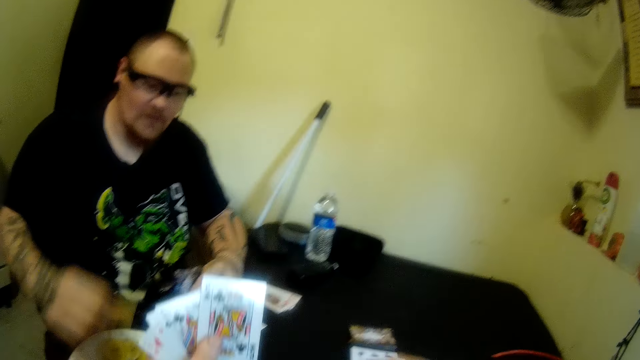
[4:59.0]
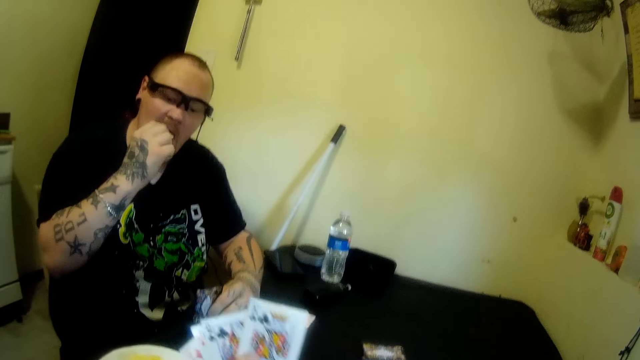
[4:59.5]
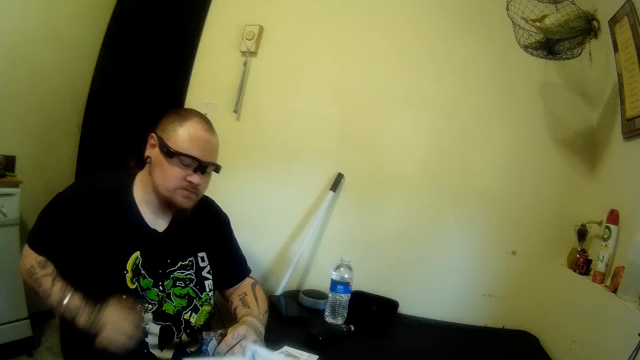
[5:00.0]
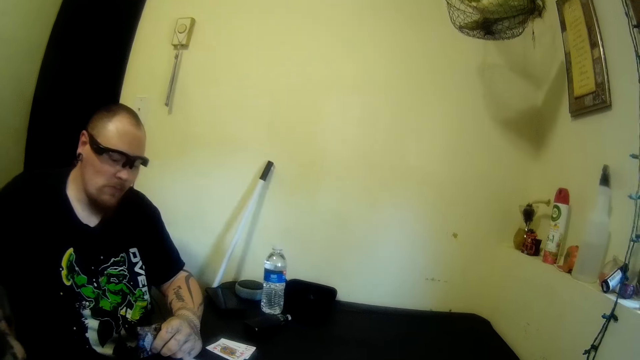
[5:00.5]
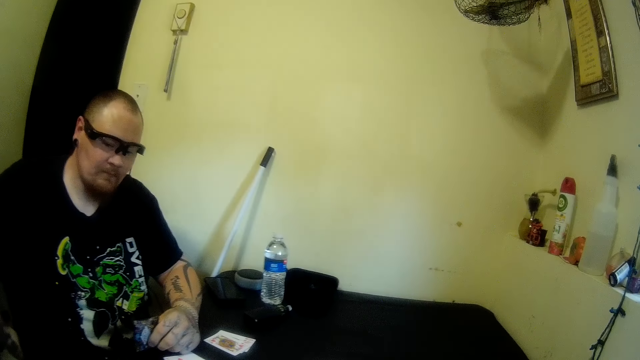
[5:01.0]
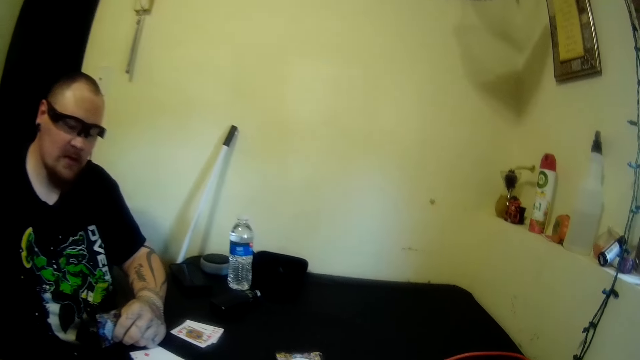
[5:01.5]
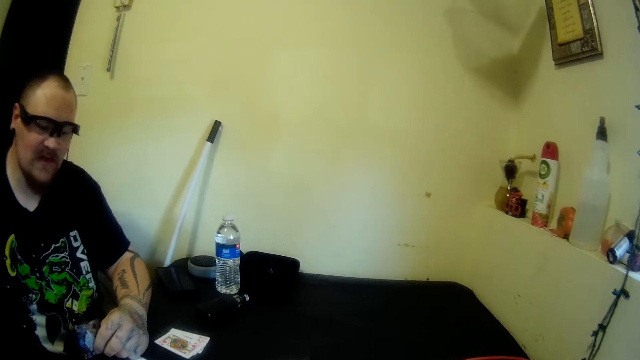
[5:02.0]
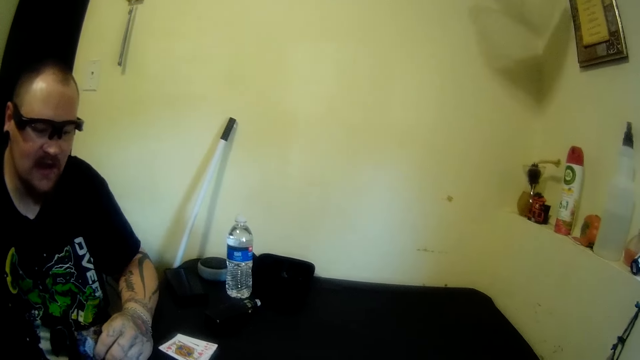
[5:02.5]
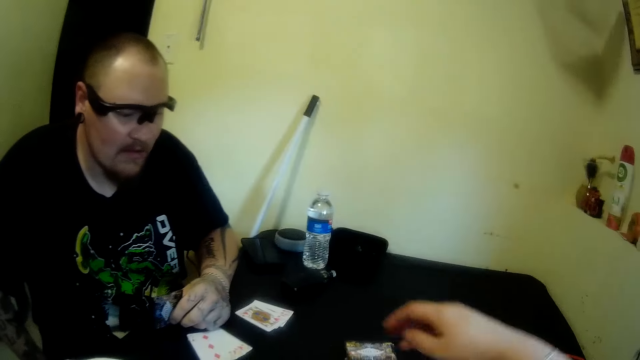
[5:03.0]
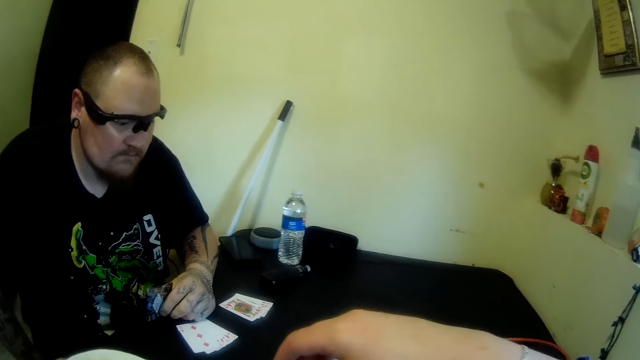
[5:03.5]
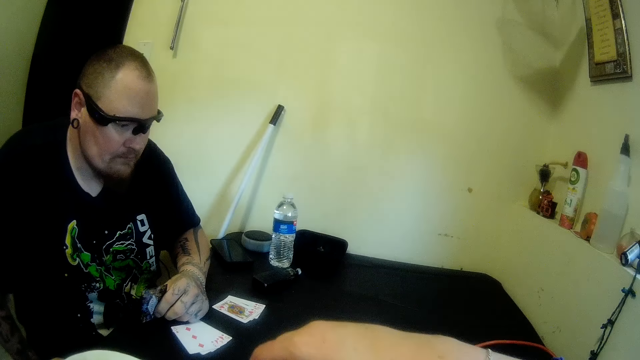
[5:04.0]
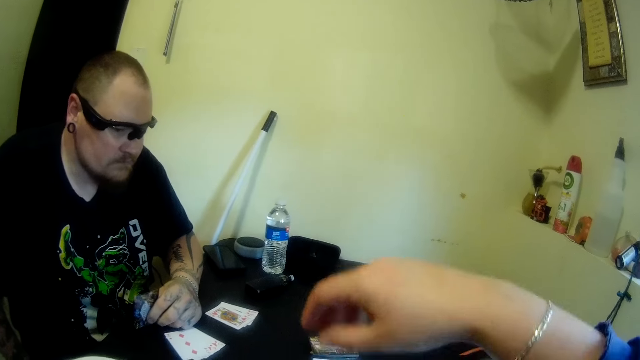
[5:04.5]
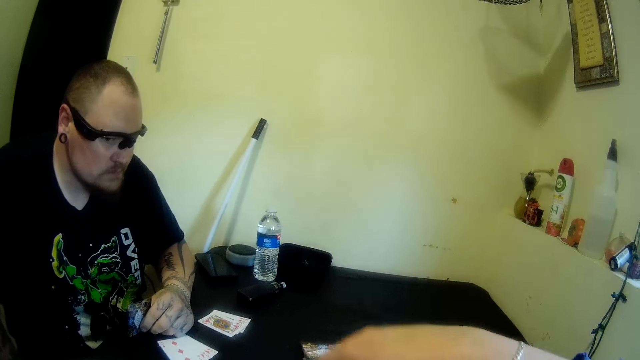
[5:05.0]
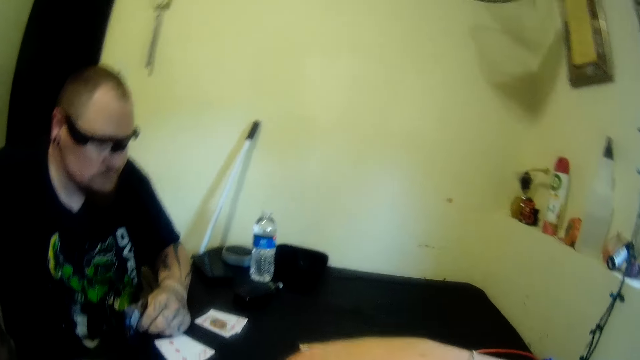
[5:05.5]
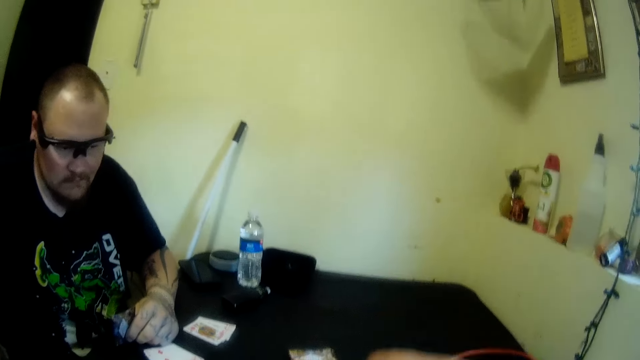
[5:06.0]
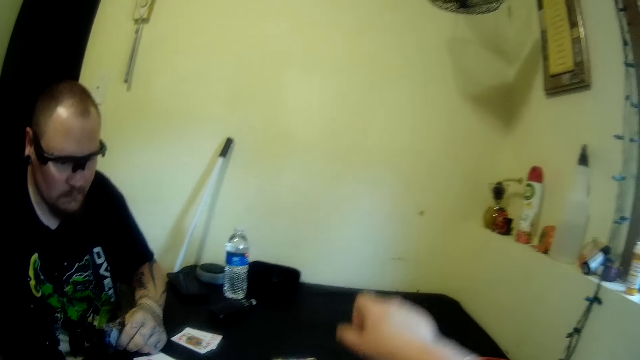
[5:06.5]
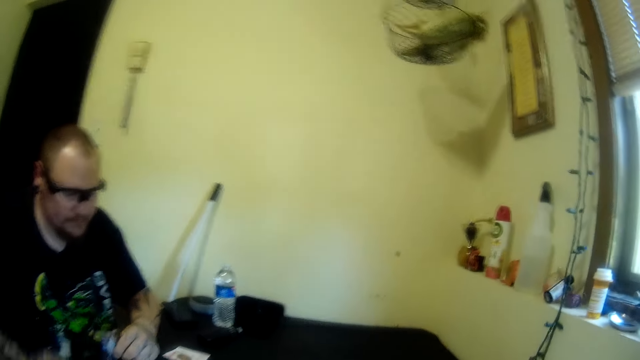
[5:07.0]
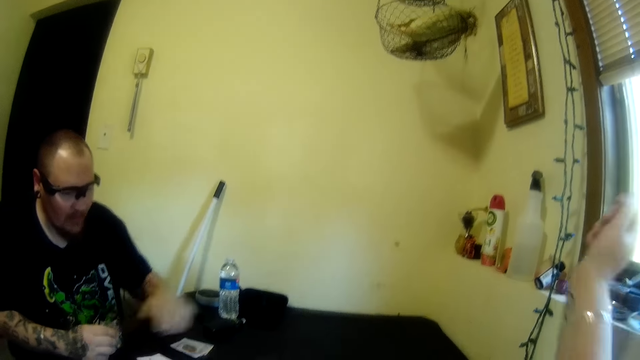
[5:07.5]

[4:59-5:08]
A man puts the plantain in his mouth with his right hand. The man stares at the playing cards. The camera wearer moves her hand. She drops a card on the table with her right hand. The man picks up a playing card.

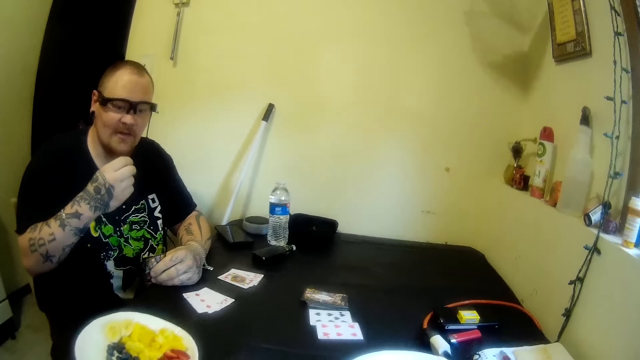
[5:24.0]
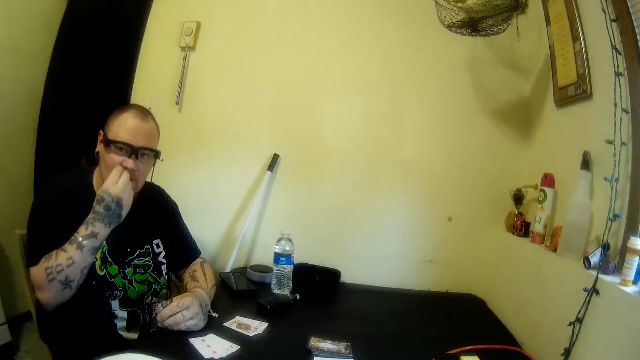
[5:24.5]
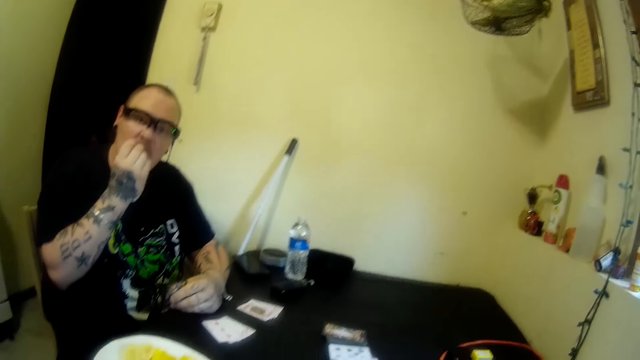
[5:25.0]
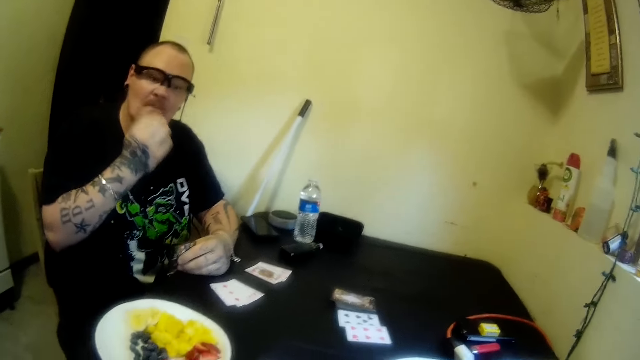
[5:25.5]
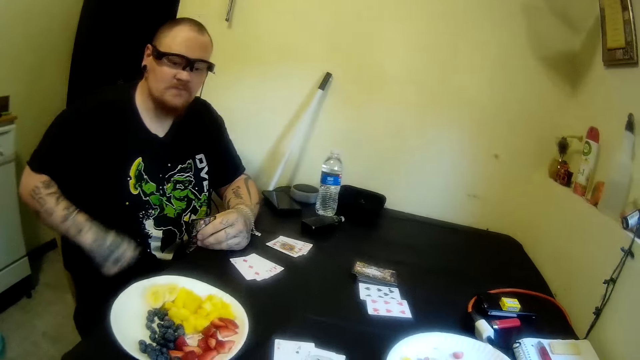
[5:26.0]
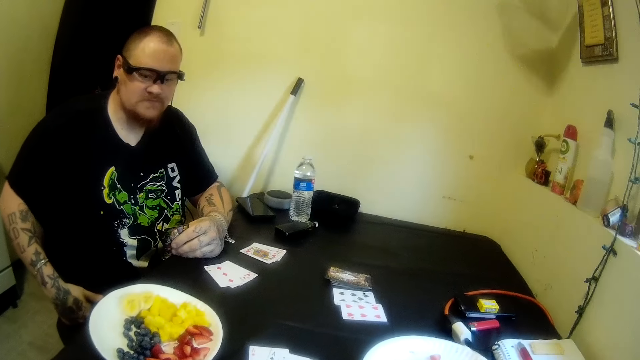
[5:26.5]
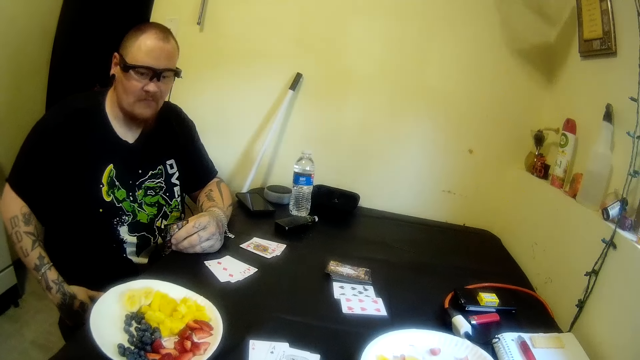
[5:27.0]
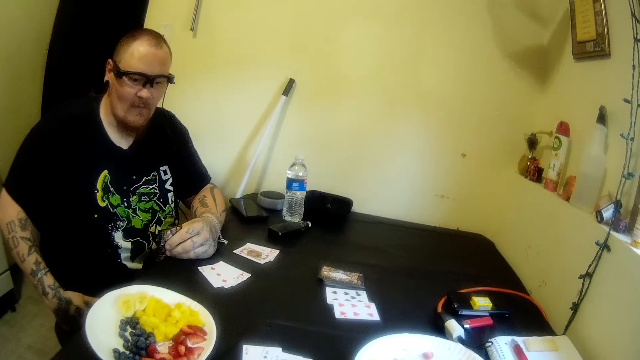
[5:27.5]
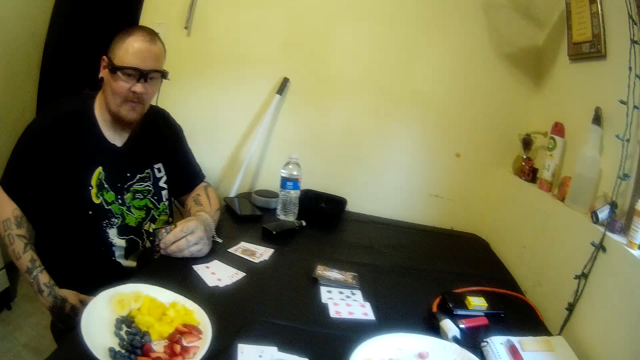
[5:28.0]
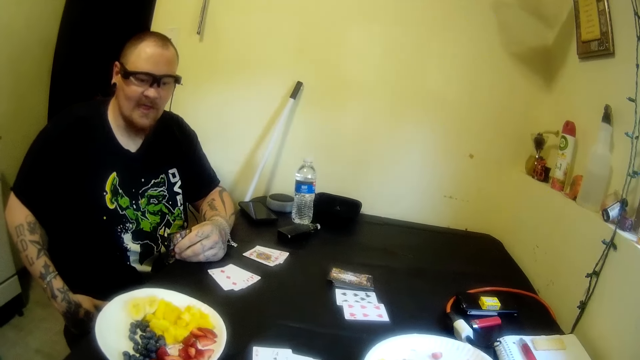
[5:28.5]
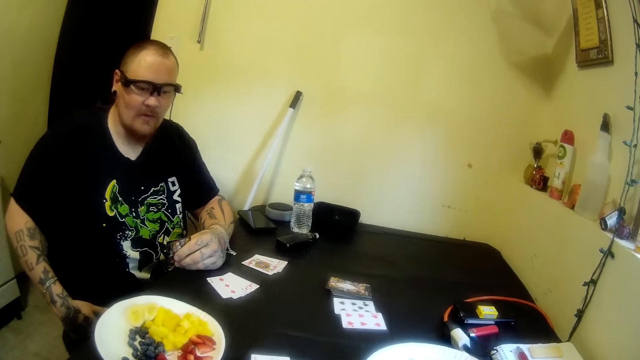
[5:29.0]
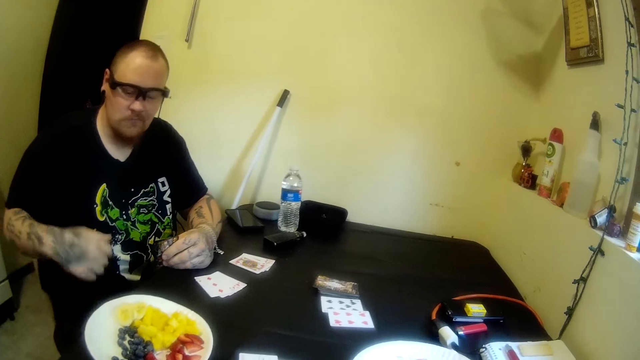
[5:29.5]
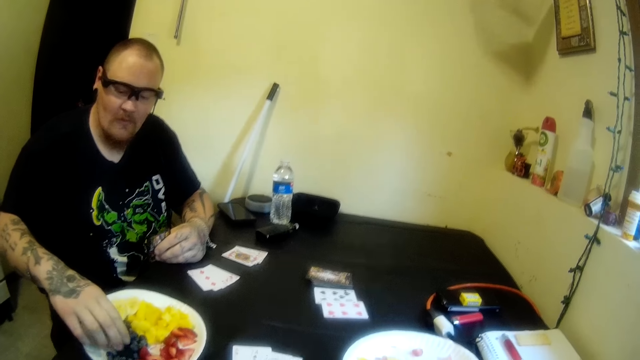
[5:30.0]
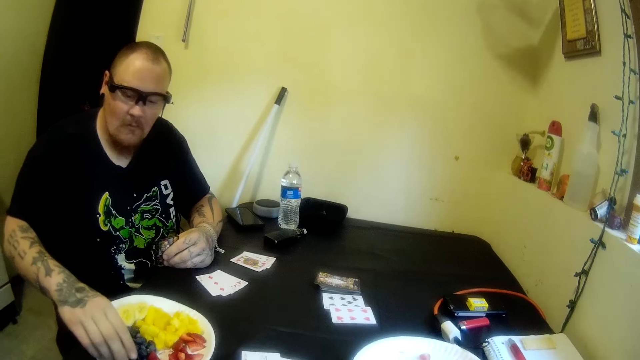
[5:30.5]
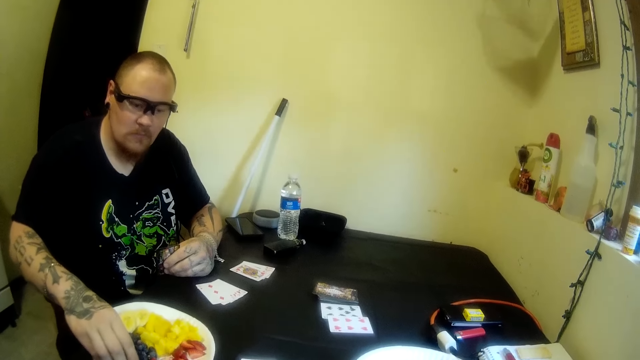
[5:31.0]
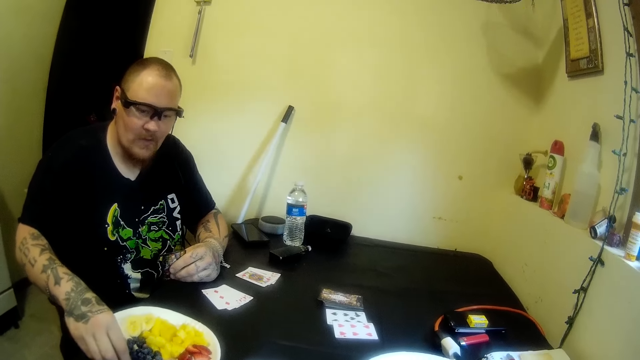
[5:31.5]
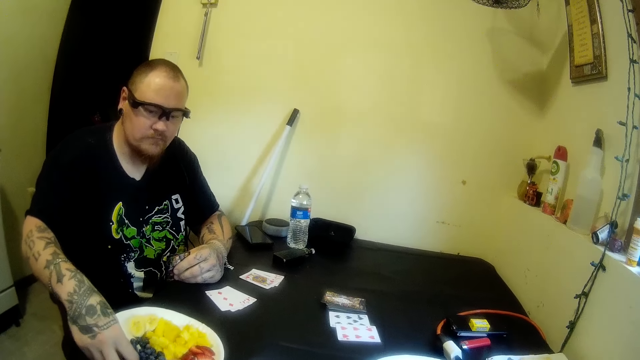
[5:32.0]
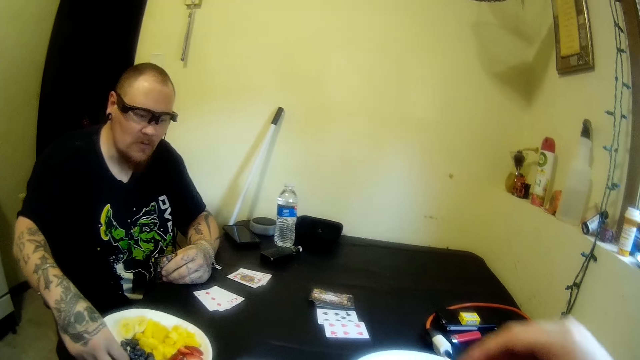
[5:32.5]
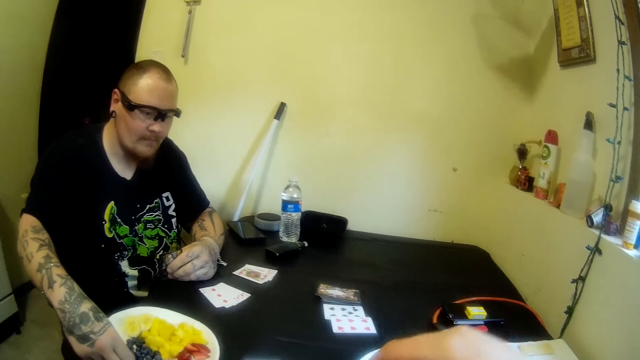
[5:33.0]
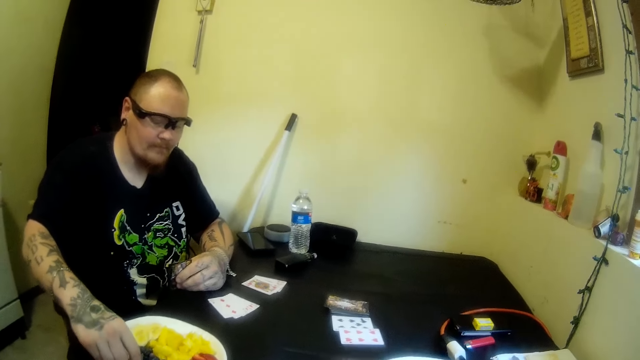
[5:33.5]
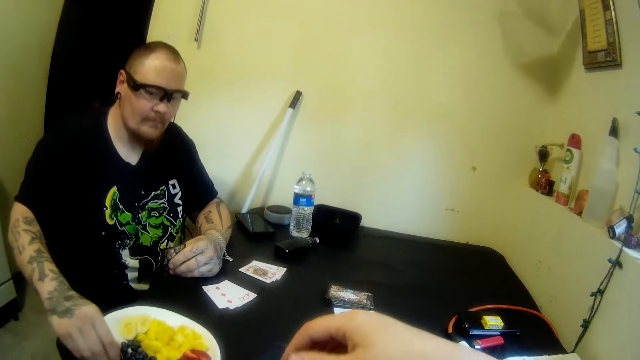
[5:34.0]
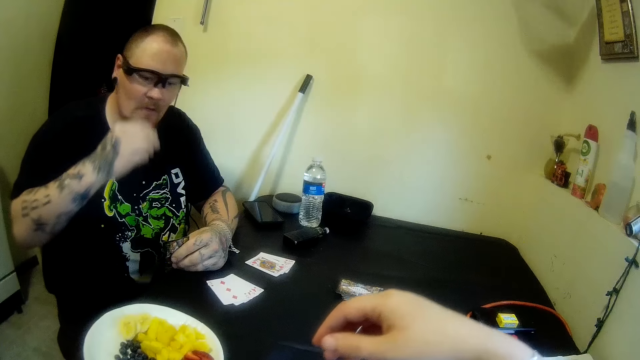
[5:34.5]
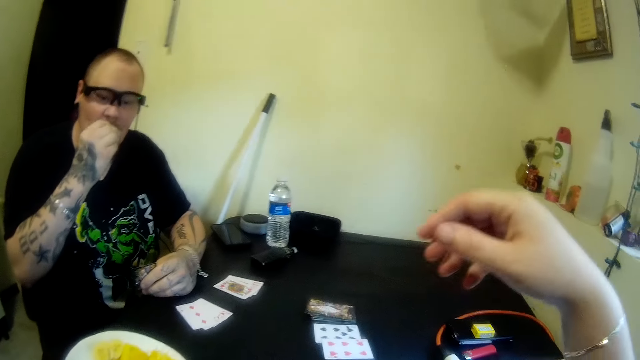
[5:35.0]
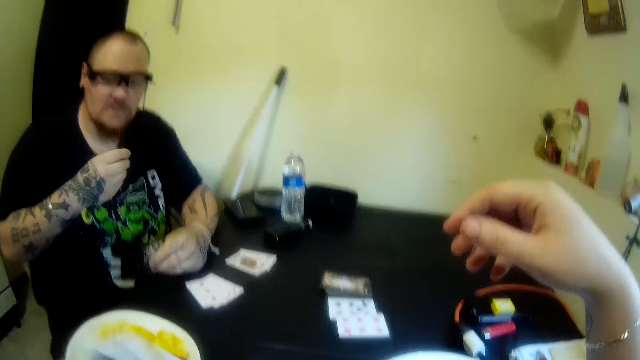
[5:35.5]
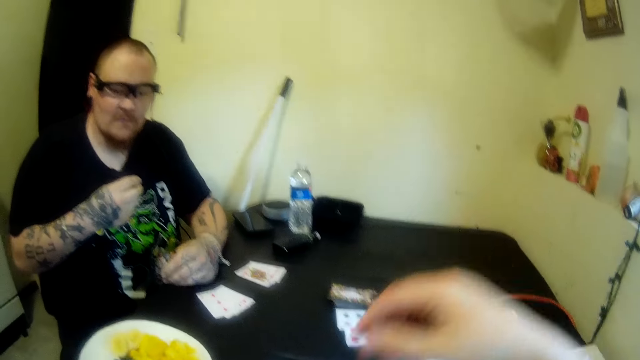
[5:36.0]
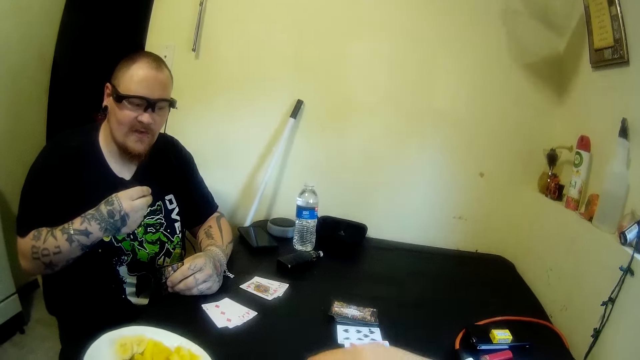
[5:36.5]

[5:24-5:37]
A man stares at the playing cards on the table. The man picks a black berry from the plate on the table with his right hand. The camera wearer moves a hand. The man puts the black berry in his mouth with his right hand. The camera wearer picks up a playing card from the table.
